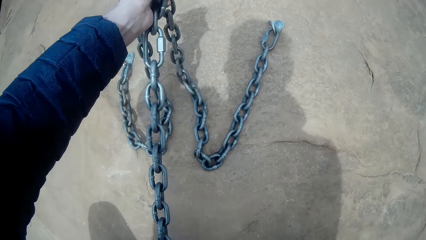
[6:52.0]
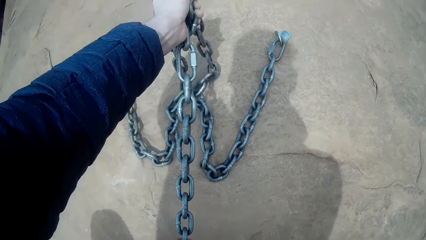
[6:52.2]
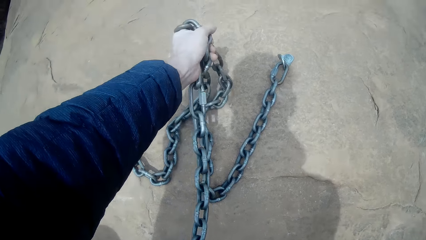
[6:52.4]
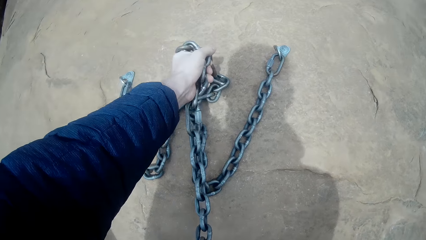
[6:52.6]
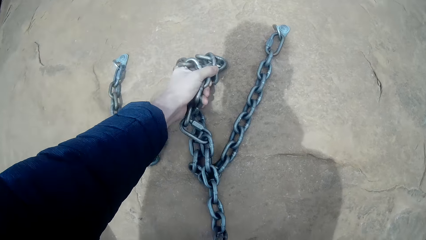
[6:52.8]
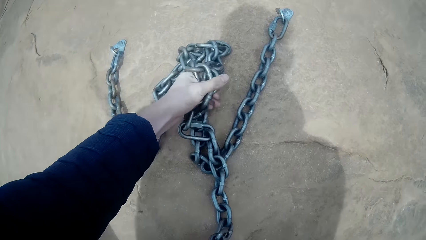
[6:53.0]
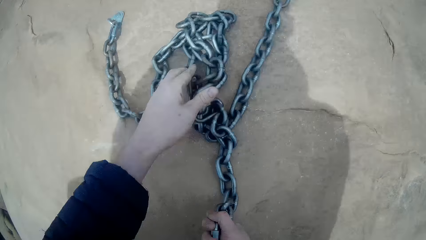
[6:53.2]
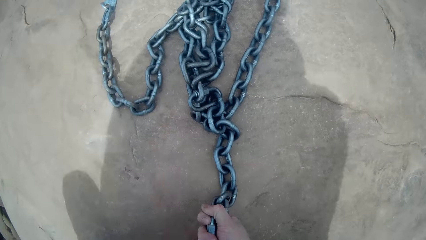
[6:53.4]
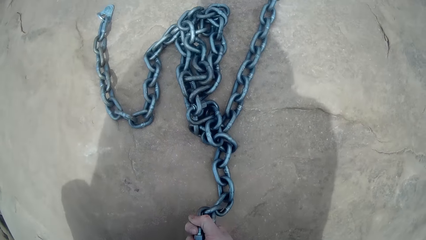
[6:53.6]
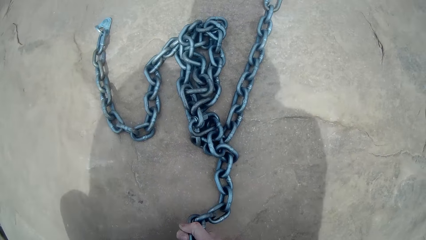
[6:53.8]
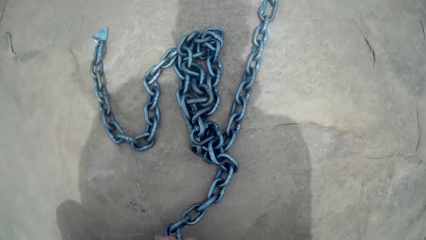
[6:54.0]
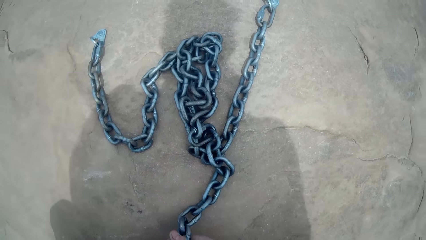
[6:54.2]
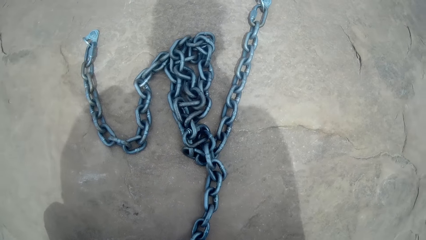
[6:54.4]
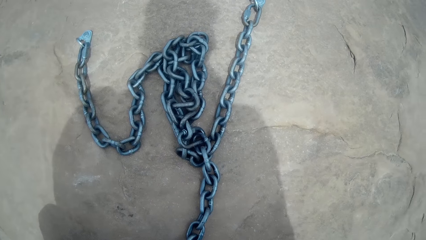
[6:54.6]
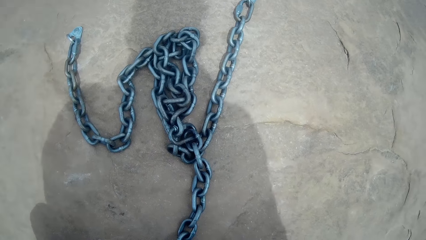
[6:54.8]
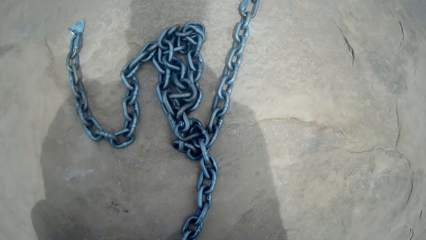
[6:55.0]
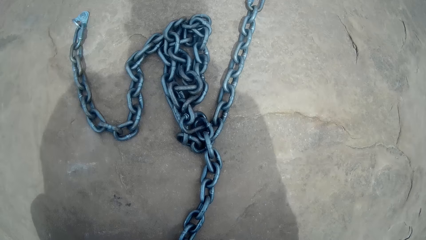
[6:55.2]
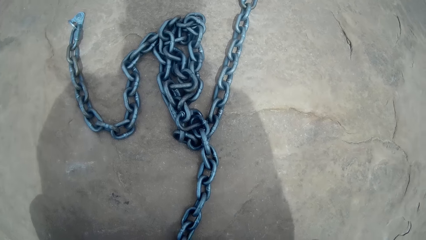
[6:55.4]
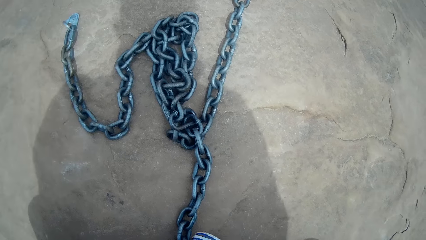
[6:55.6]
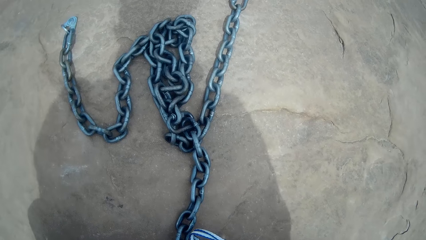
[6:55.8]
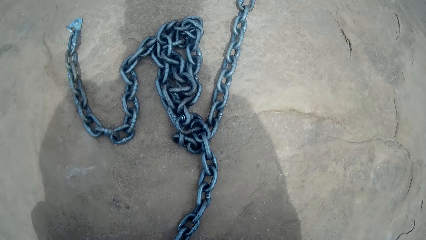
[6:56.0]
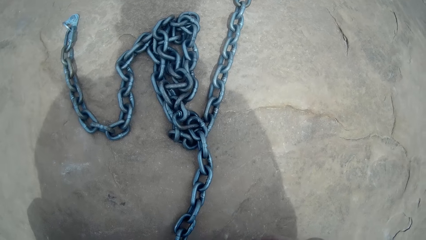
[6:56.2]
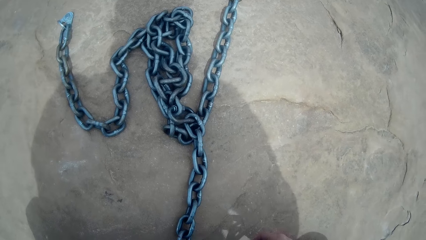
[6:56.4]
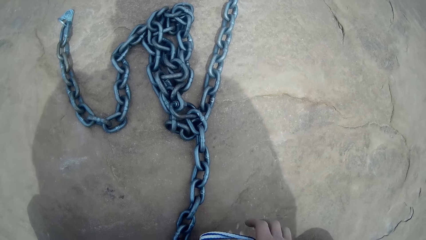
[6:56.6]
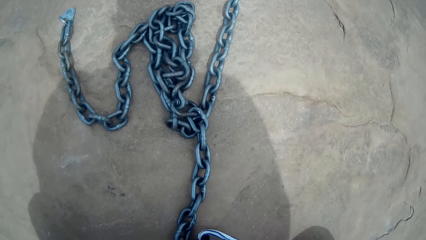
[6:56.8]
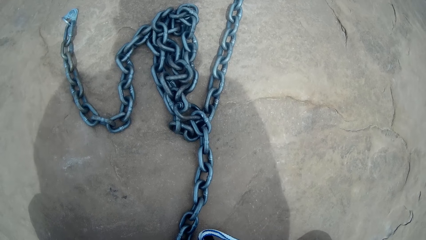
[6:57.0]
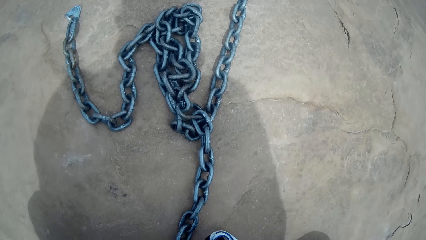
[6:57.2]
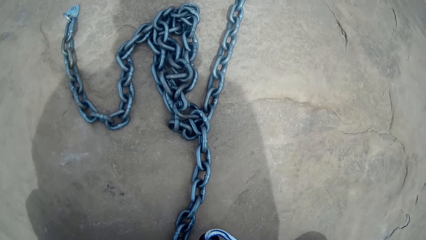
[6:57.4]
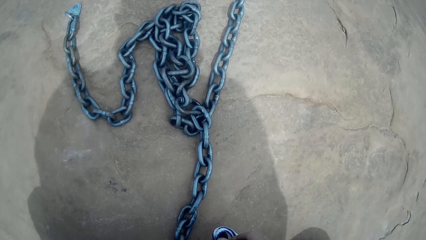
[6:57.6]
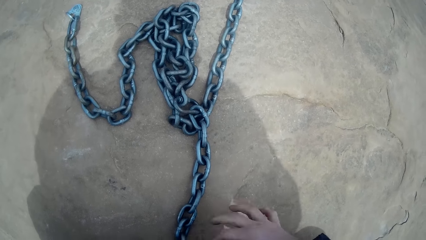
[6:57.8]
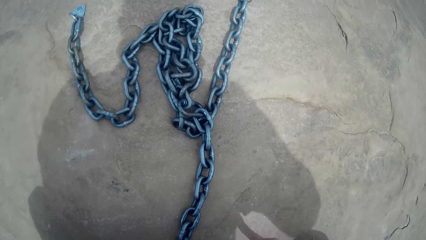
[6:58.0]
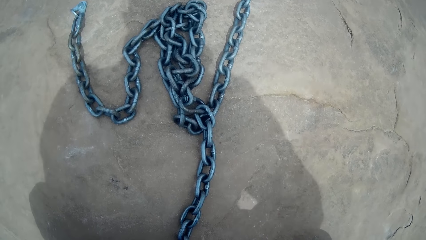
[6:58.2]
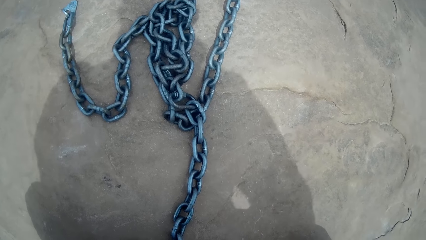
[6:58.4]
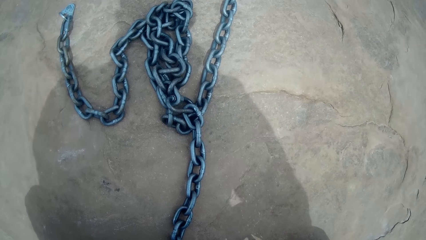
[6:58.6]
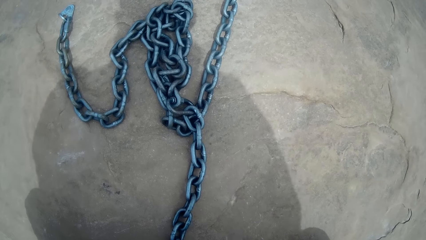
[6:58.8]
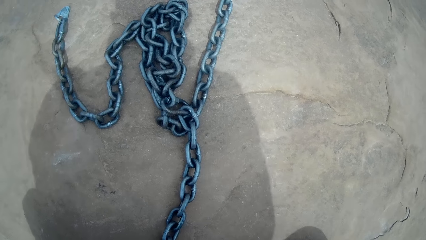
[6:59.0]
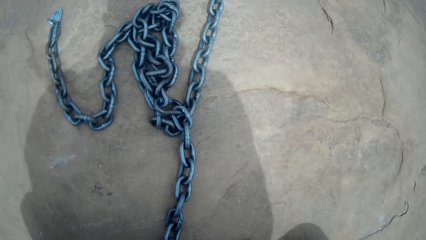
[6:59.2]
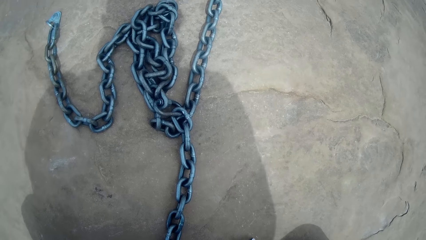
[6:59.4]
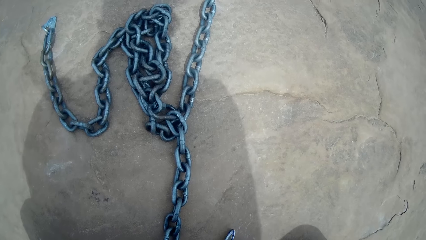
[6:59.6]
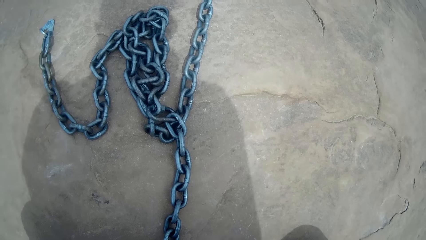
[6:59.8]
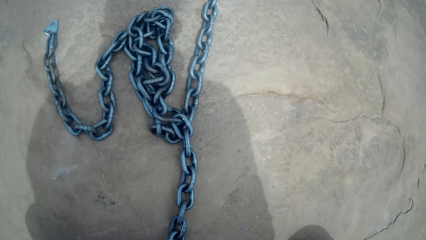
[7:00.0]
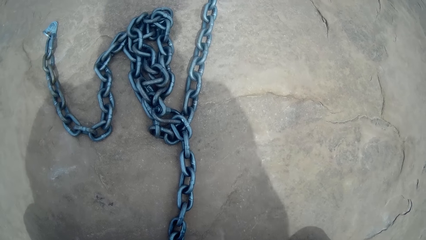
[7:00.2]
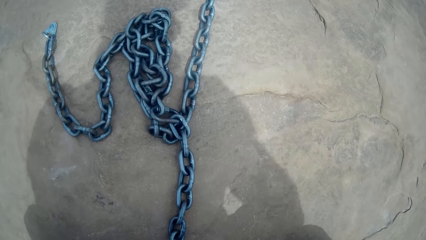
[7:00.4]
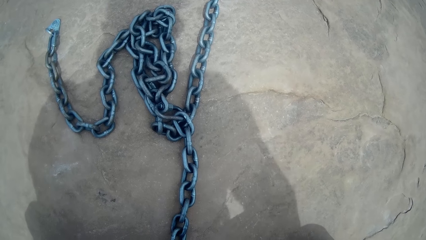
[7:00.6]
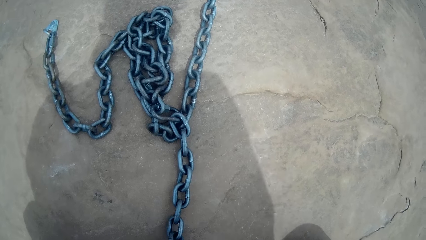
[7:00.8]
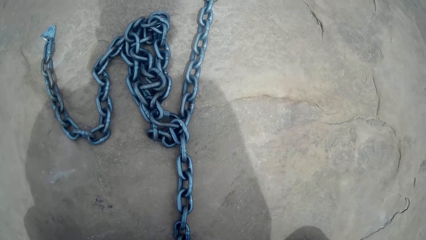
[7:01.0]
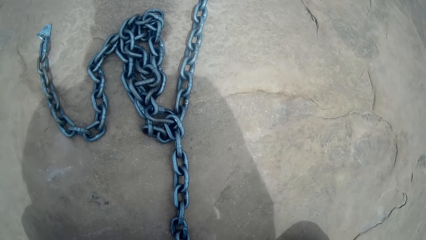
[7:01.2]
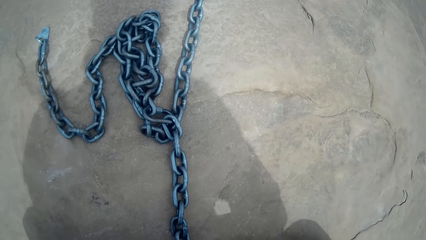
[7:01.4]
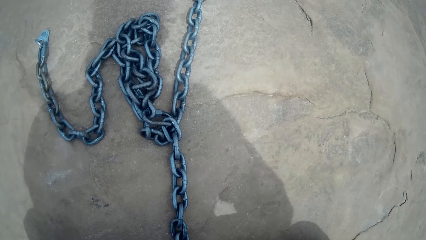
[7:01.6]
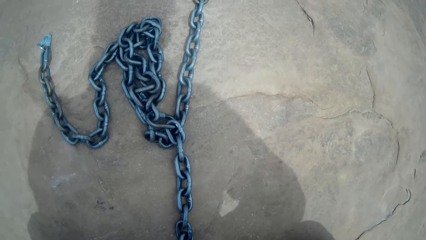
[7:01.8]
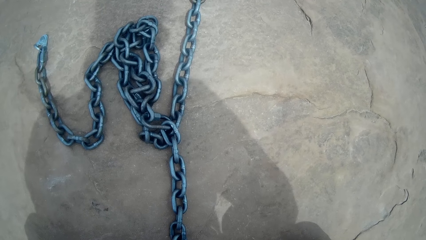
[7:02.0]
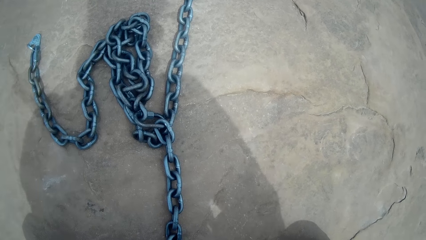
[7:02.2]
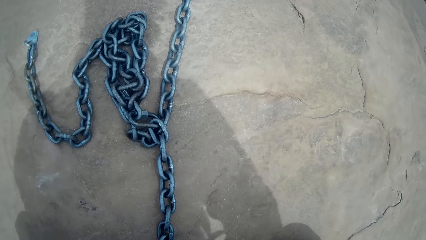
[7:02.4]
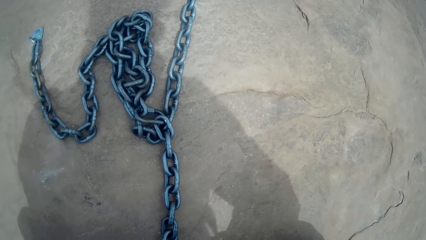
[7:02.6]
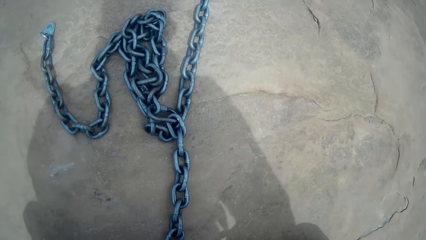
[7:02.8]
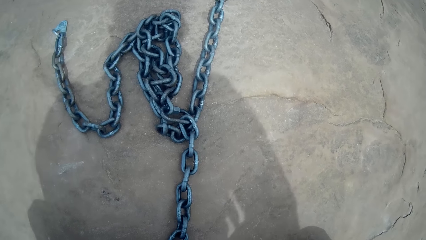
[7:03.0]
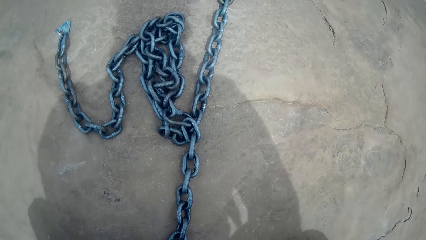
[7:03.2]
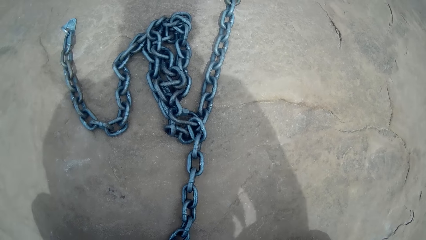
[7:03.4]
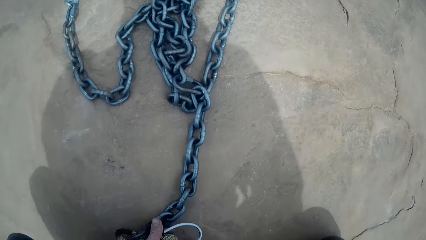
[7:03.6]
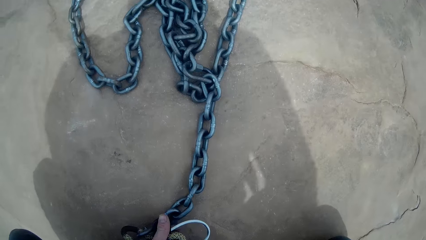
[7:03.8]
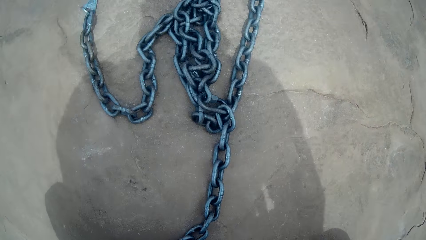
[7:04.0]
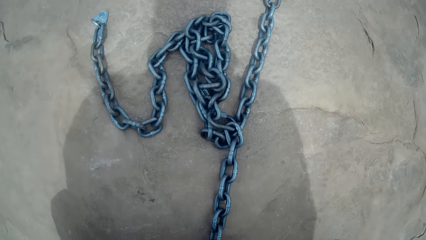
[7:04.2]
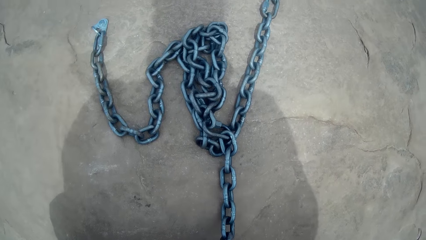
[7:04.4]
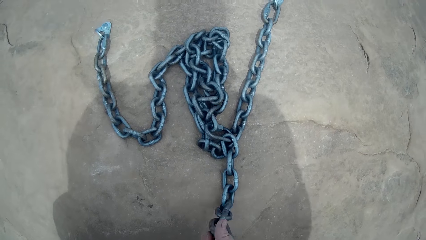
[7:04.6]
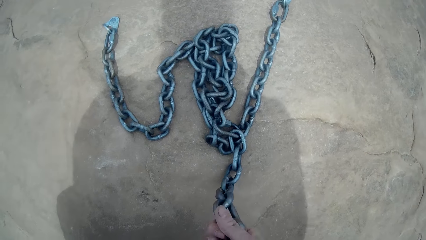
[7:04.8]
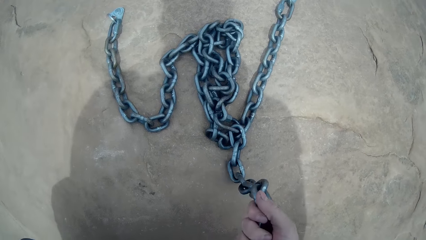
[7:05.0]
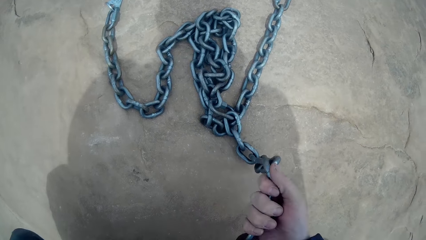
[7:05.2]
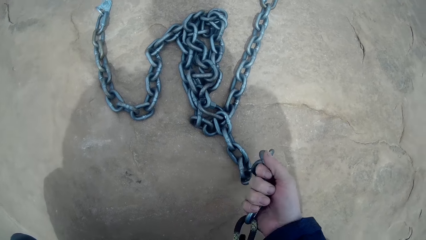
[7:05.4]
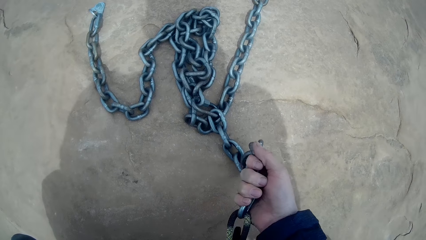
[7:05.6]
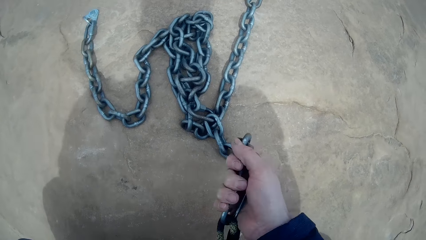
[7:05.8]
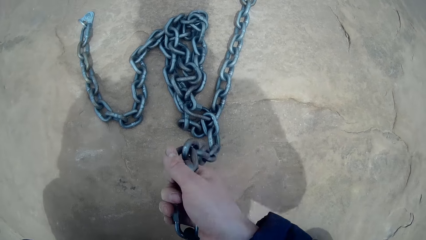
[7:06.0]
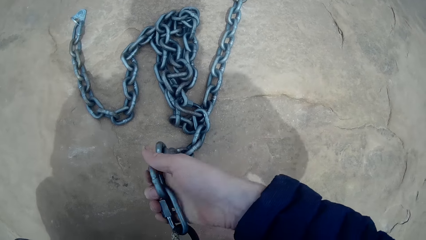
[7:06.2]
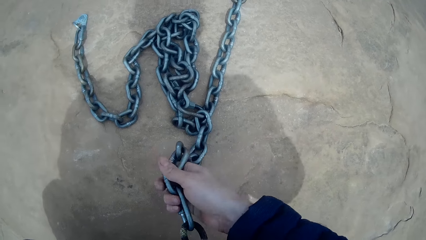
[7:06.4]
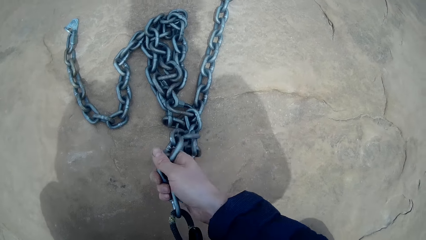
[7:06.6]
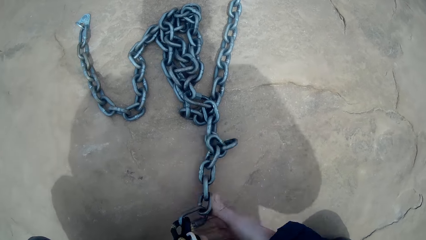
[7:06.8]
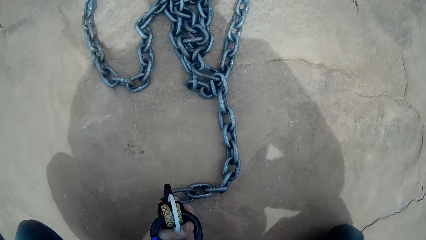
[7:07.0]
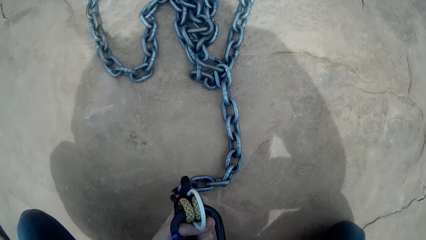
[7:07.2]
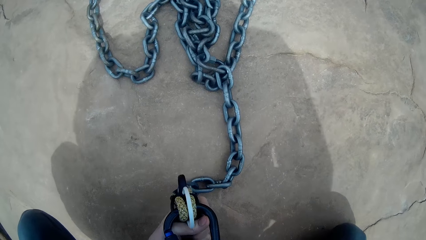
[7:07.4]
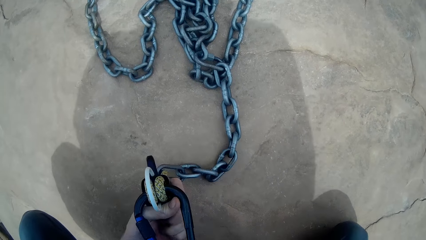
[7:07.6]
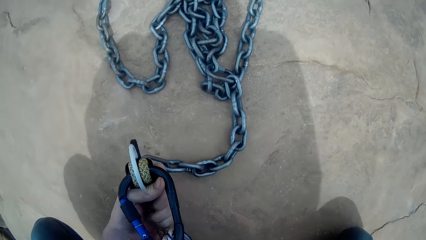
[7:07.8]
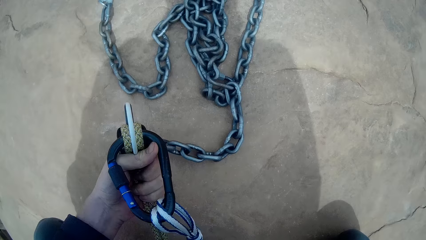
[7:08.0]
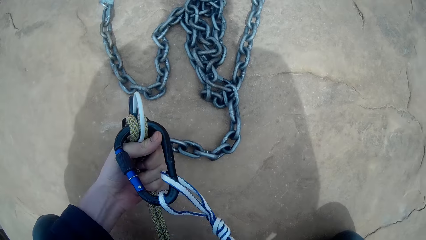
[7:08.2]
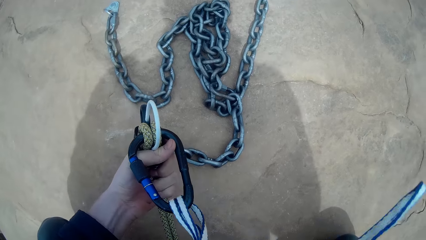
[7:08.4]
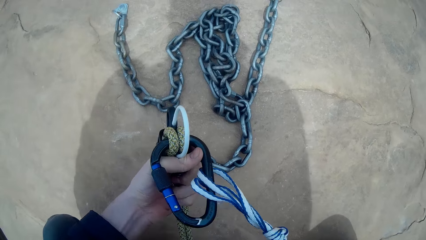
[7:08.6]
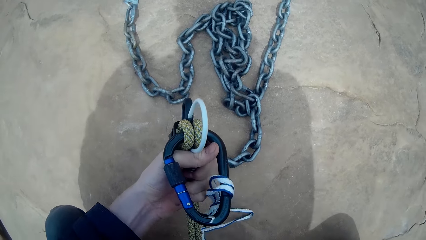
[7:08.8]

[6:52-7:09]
The camera wearer puts down the chain. They fix the chain on something.
